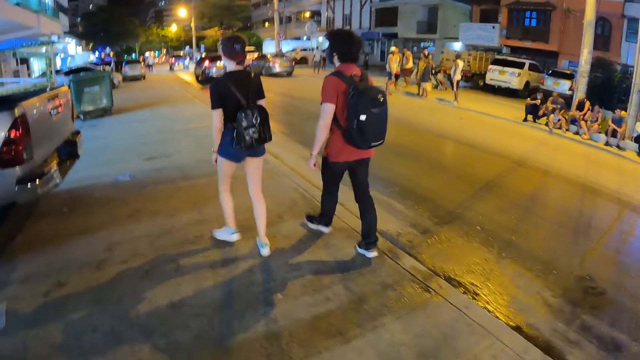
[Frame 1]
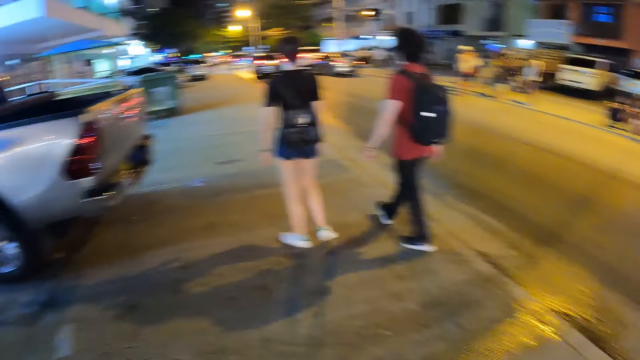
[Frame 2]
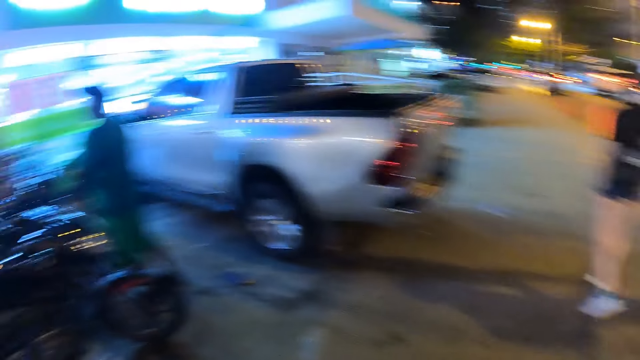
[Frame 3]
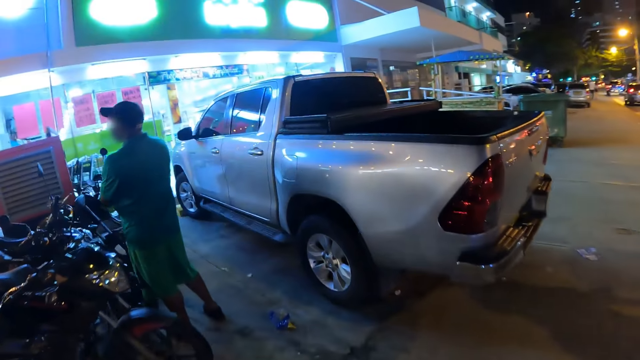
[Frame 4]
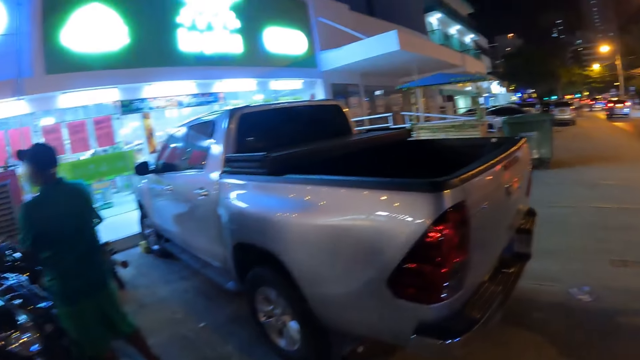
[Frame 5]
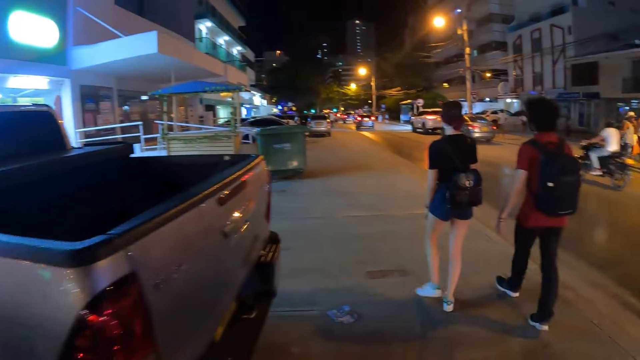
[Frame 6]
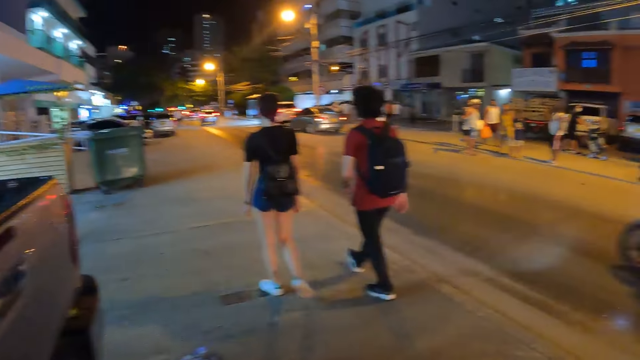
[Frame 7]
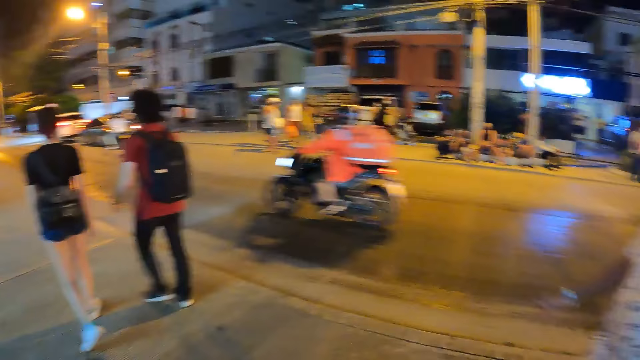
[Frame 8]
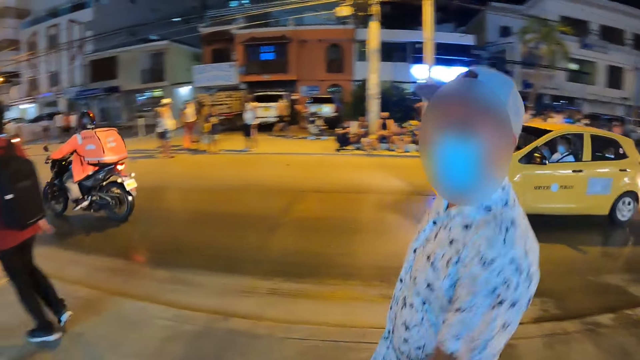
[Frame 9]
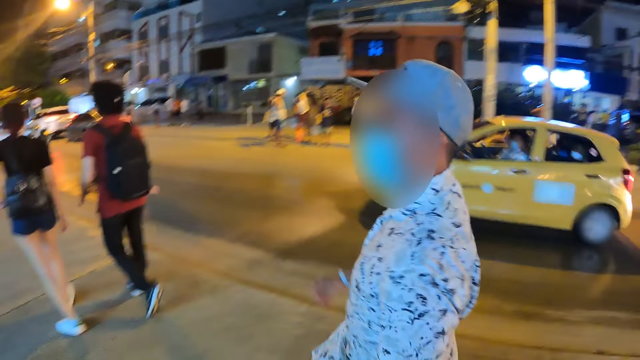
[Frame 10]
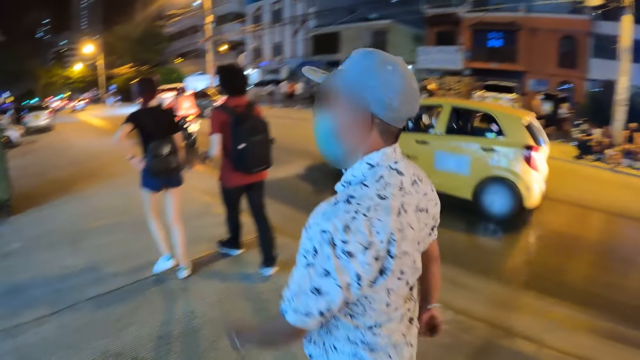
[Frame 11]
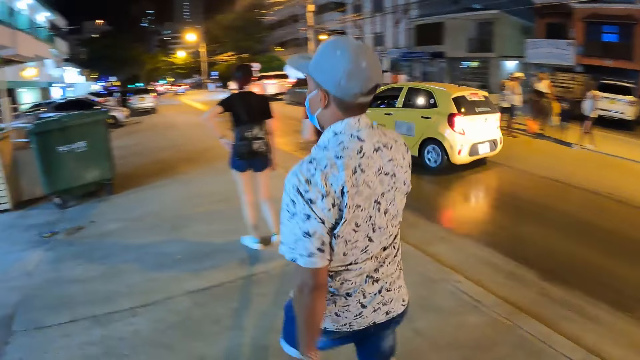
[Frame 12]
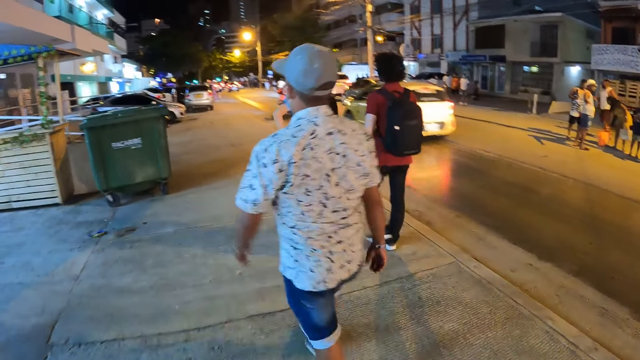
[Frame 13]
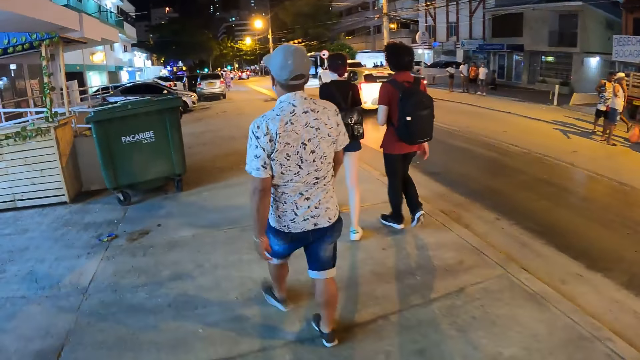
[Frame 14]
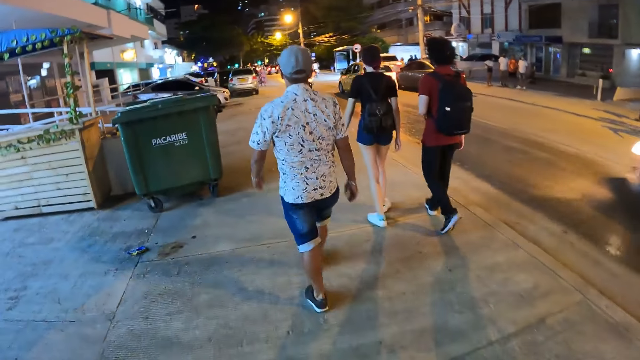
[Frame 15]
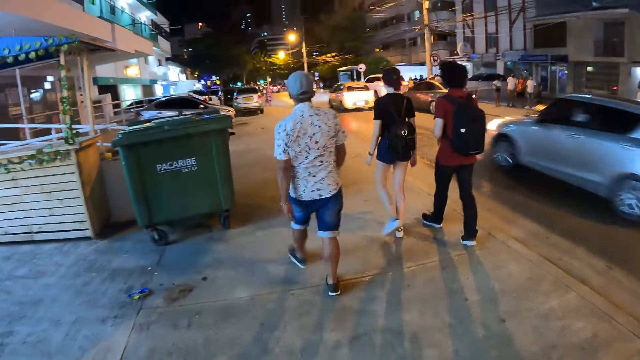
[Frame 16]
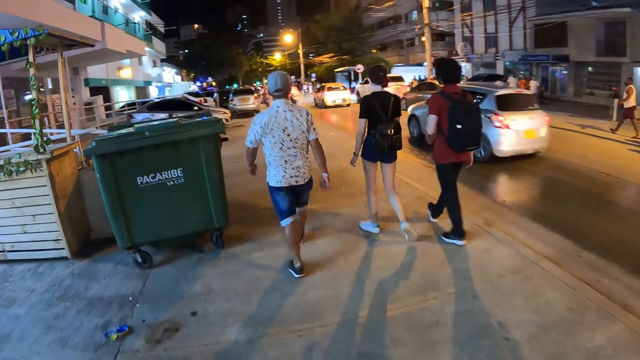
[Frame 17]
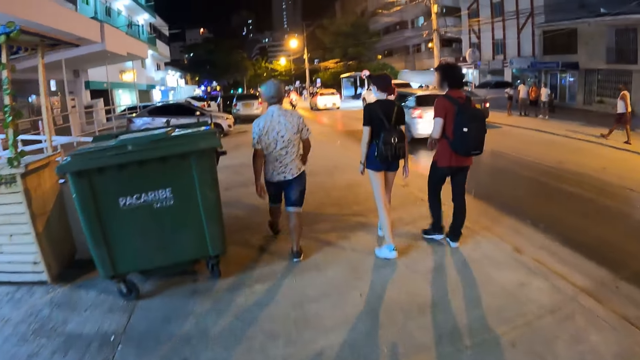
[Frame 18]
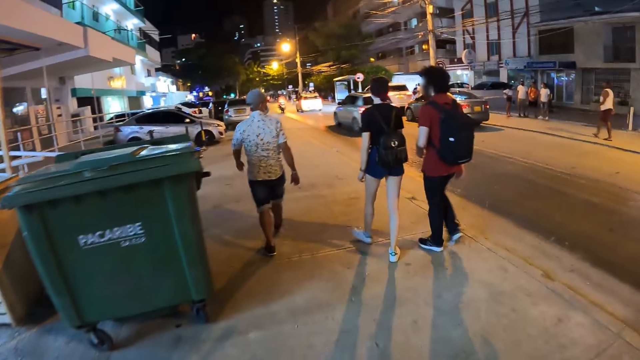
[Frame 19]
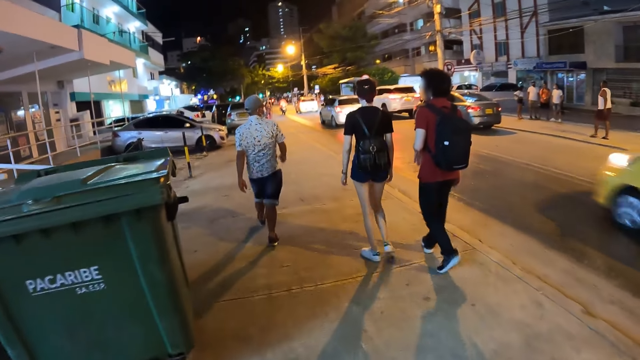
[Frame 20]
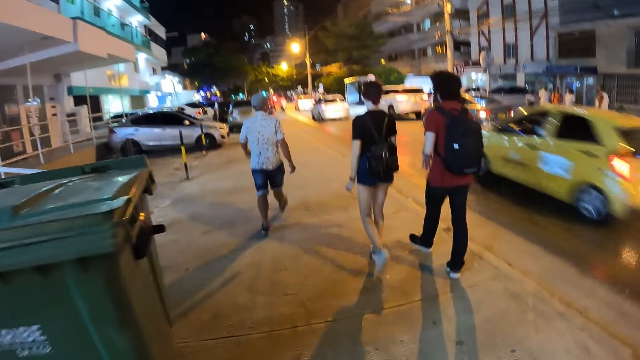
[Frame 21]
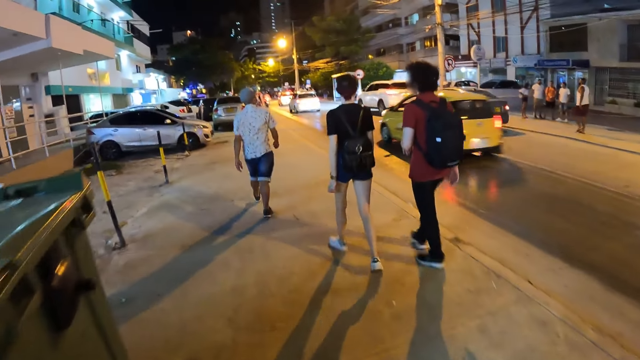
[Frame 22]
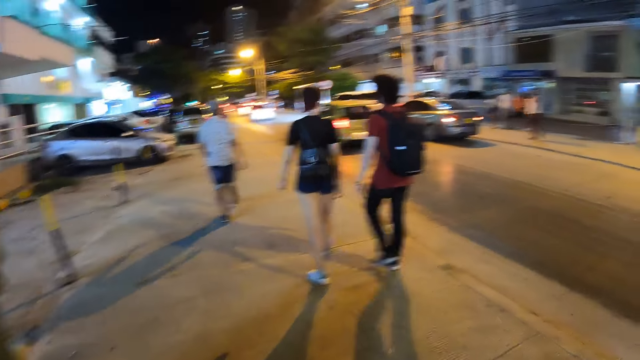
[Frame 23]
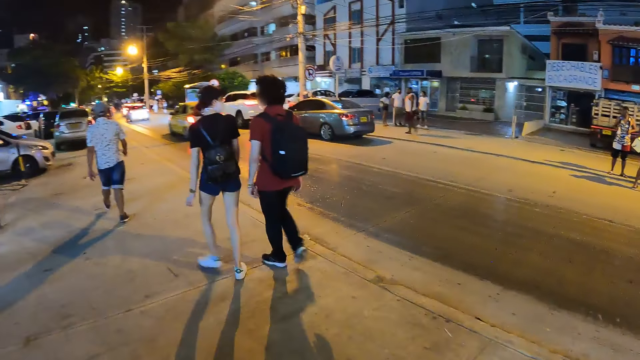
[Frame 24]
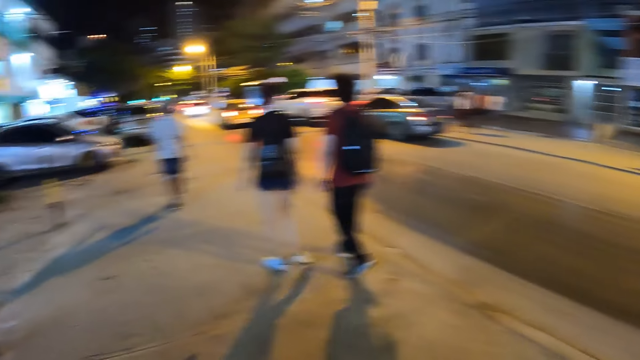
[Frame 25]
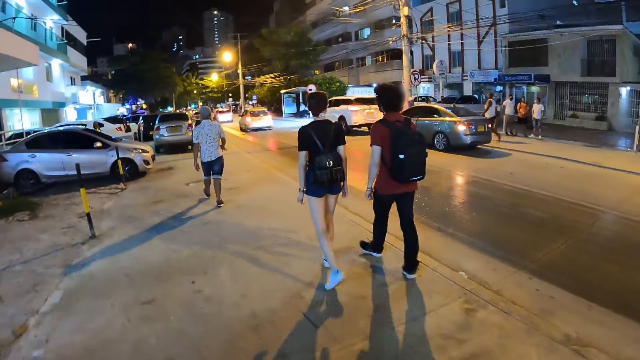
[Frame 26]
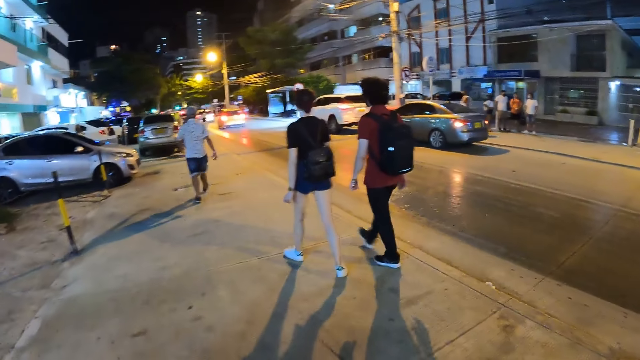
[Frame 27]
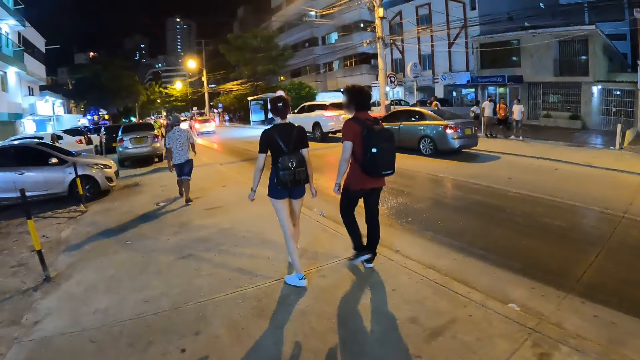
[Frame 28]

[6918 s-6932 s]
A bike drives past the camera wearer. A yellow car drives past the camera wearer. A silver car drives past the camera wearer. The yellow car drives past the camera wearer.

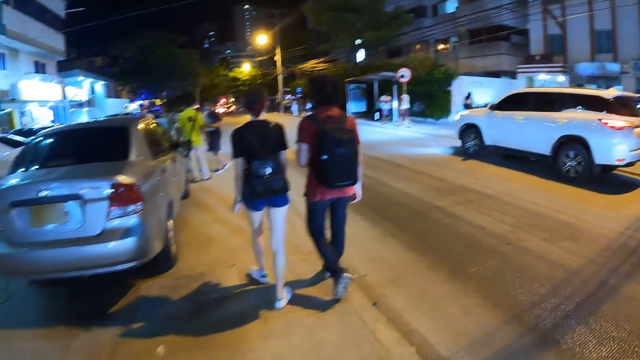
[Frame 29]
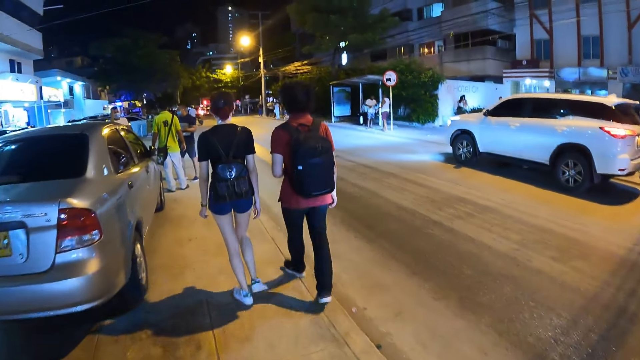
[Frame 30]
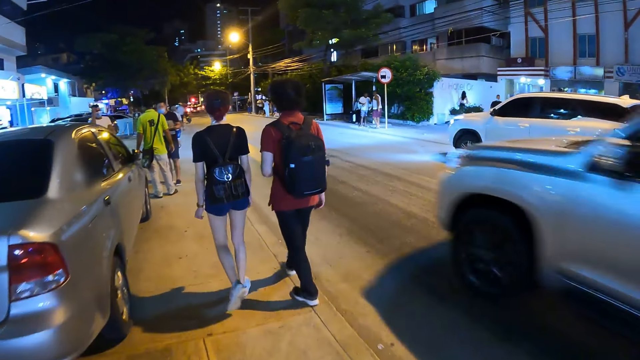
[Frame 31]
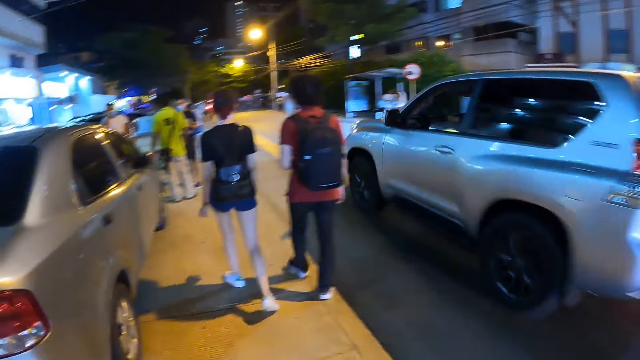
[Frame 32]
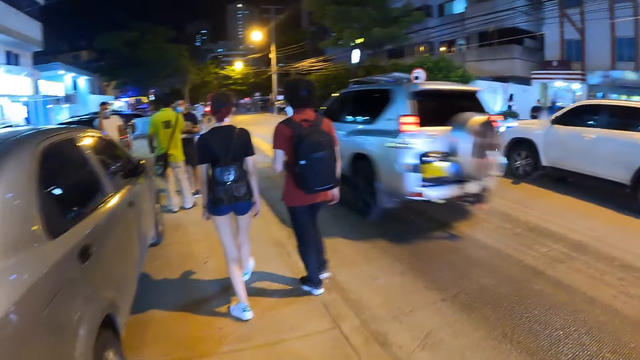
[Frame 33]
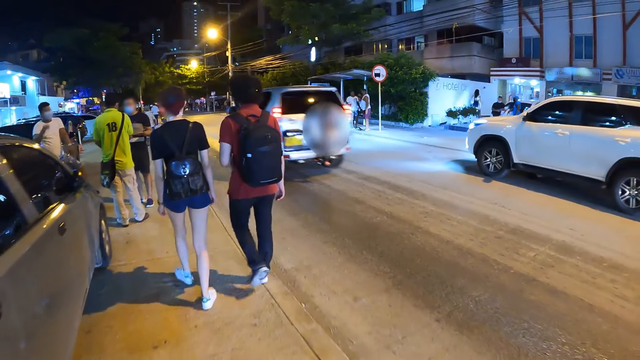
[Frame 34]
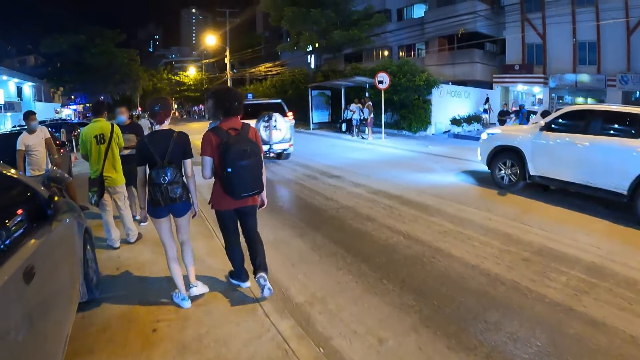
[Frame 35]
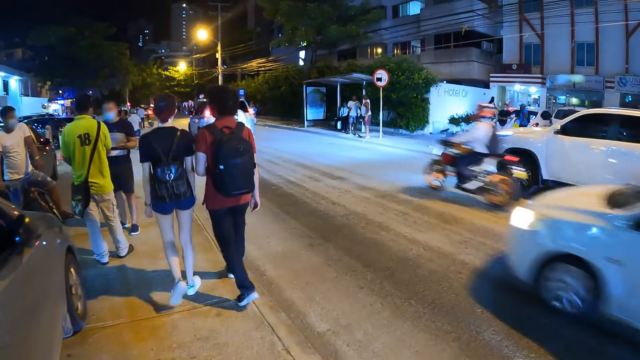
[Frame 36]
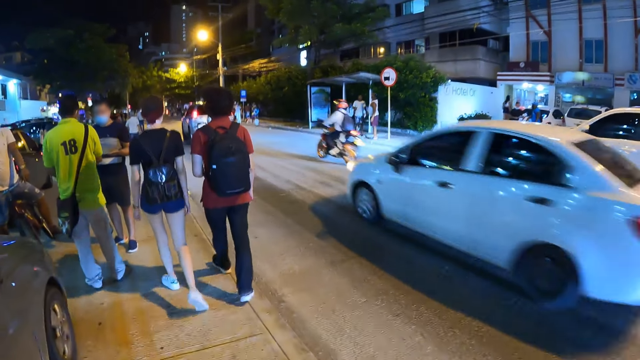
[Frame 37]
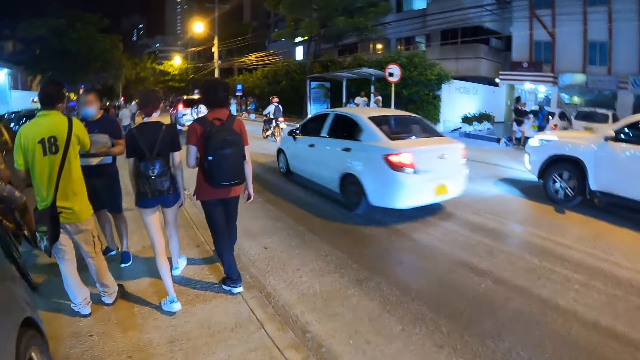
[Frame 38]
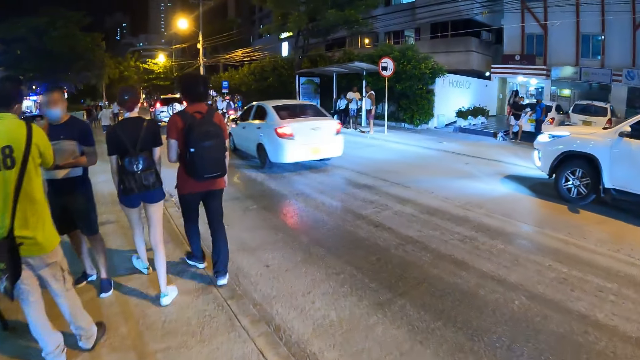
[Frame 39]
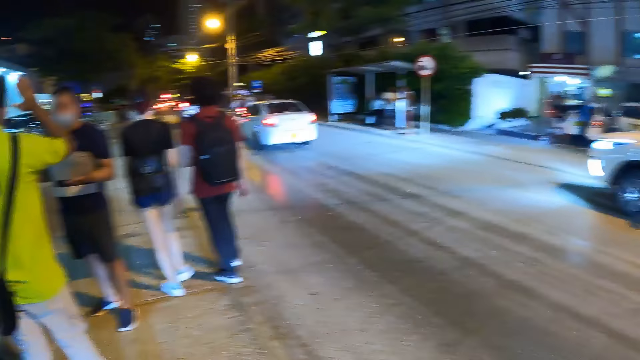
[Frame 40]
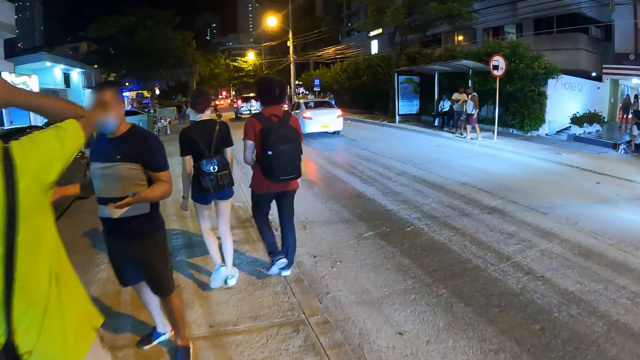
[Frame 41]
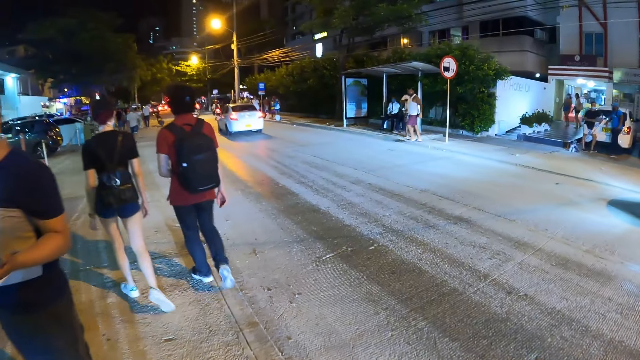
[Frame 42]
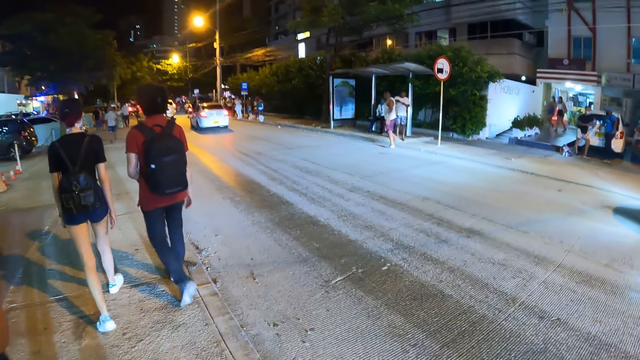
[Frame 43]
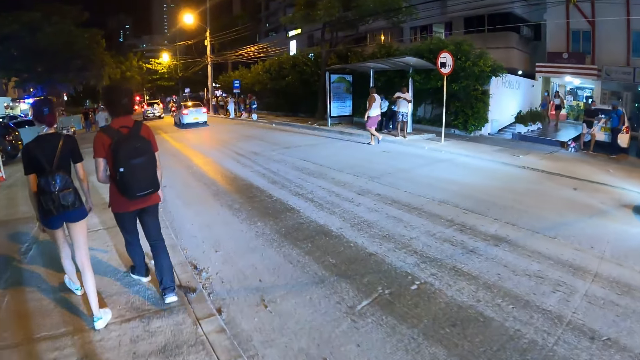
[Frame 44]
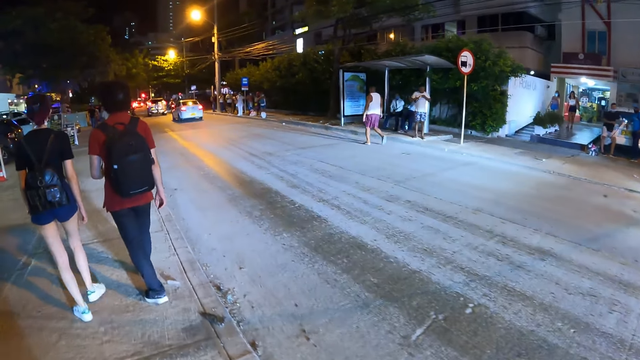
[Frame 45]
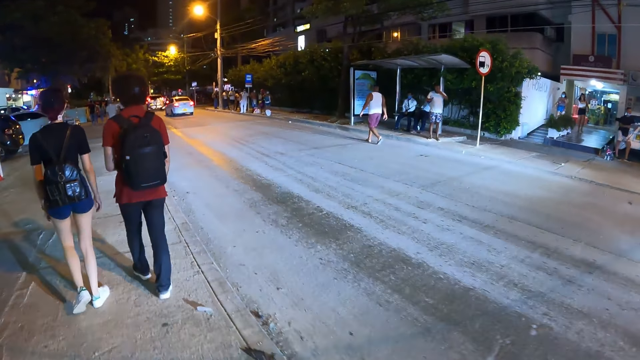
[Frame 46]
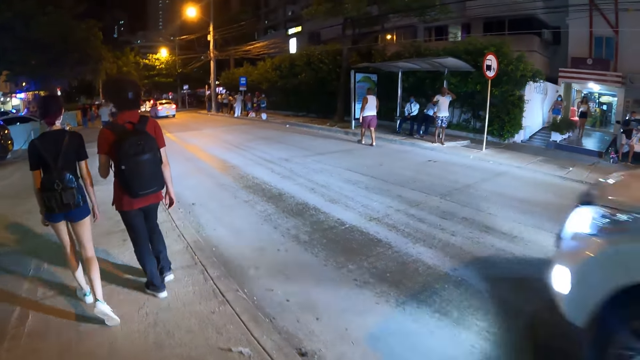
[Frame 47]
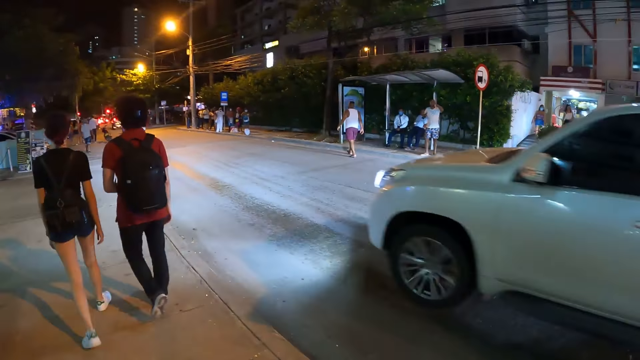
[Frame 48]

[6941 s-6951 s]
A silver car drives past the camera wearer. A bike drives past the camera wearer. A white car drives past the camera wearer. The white car drives past the camera wearer again.
